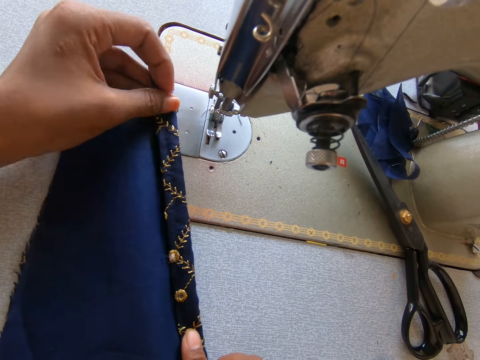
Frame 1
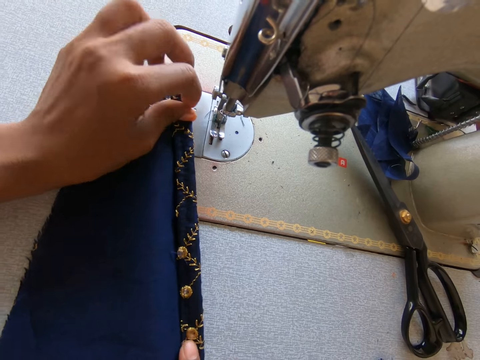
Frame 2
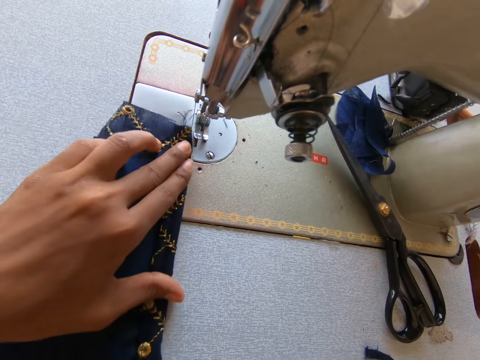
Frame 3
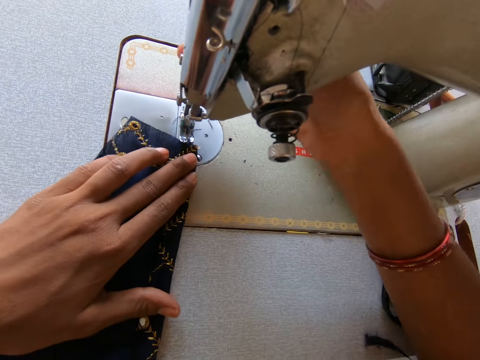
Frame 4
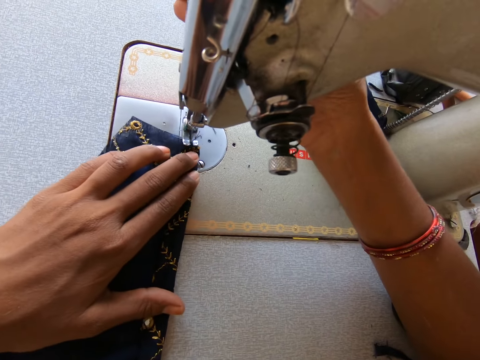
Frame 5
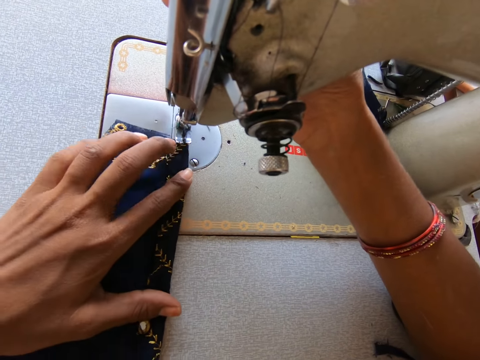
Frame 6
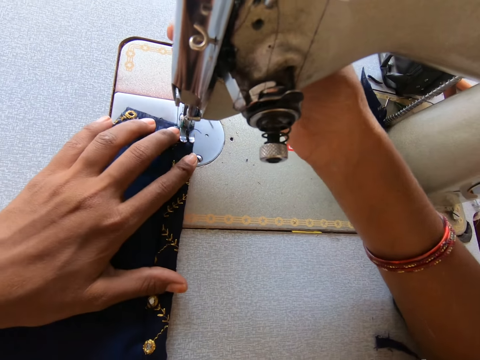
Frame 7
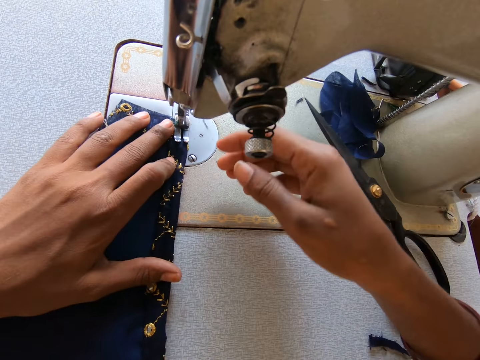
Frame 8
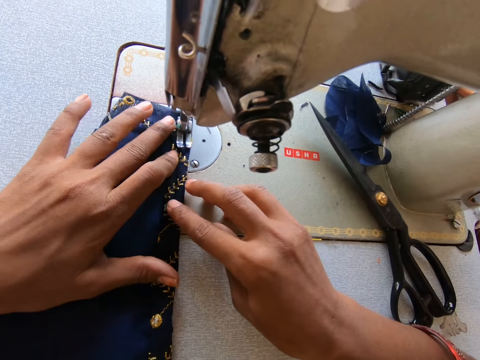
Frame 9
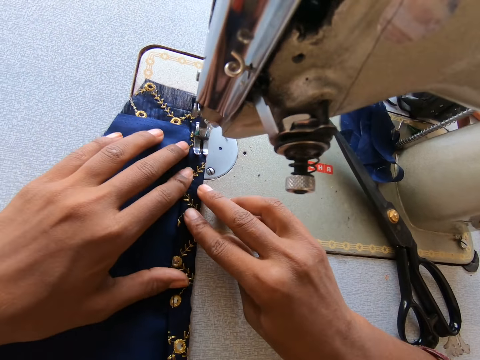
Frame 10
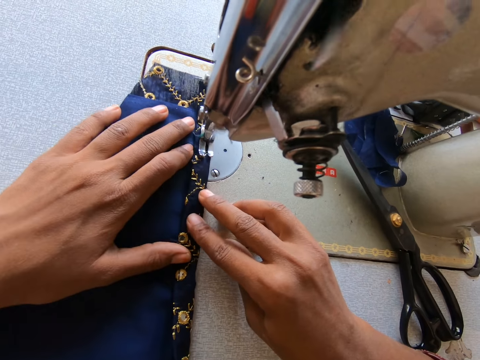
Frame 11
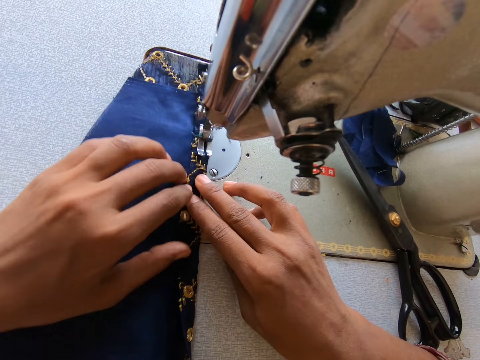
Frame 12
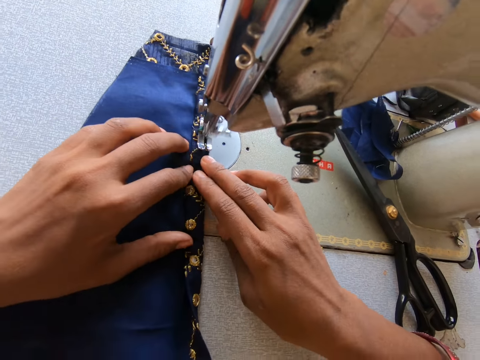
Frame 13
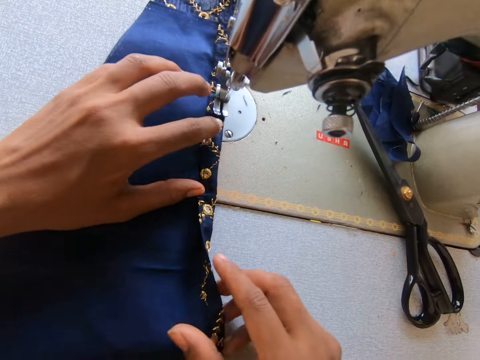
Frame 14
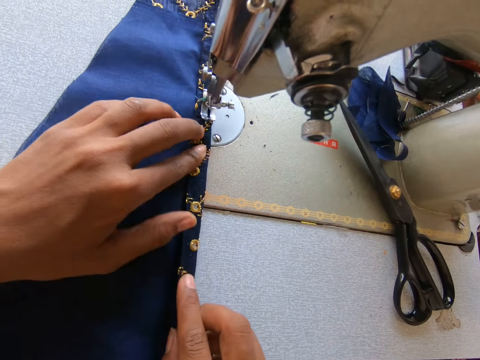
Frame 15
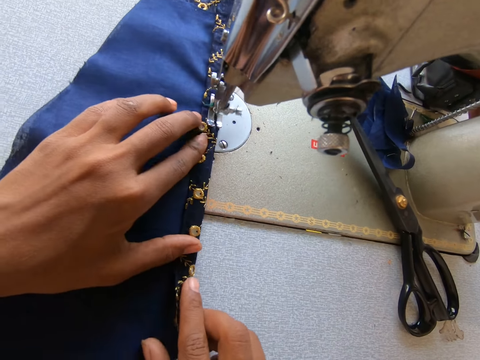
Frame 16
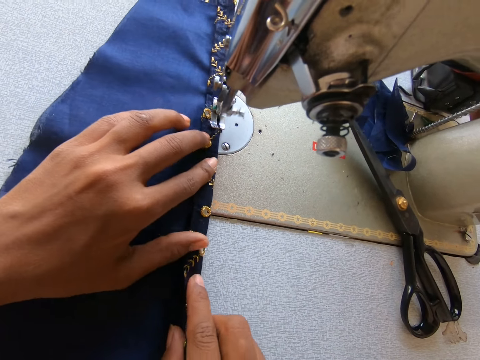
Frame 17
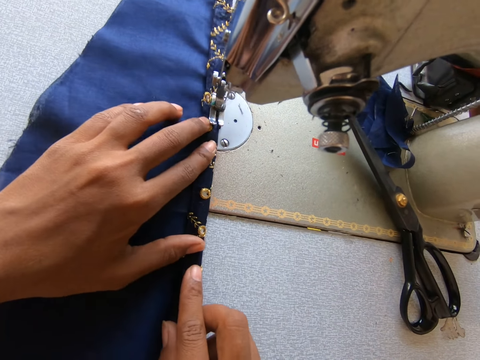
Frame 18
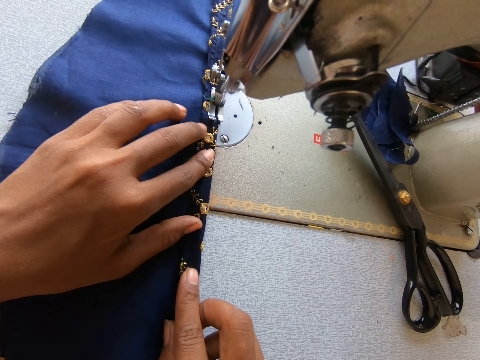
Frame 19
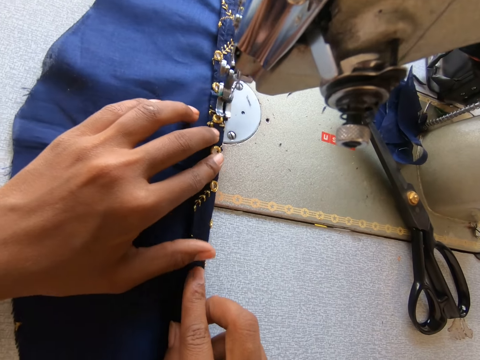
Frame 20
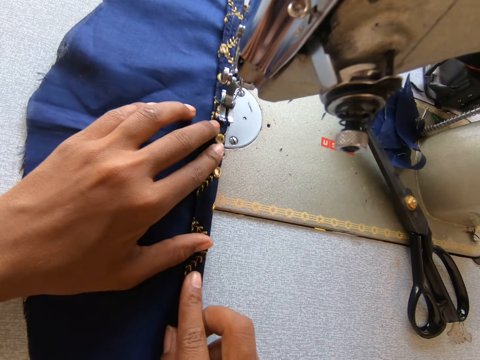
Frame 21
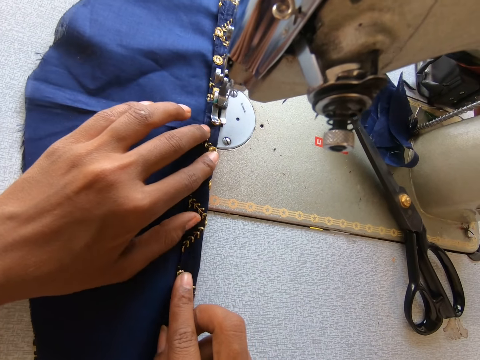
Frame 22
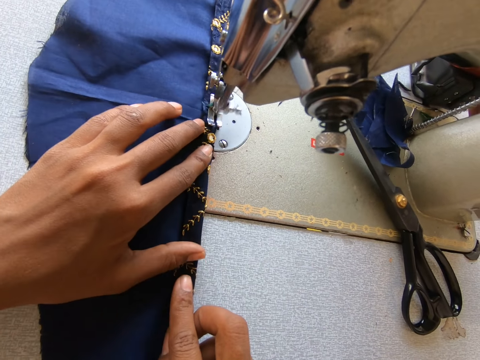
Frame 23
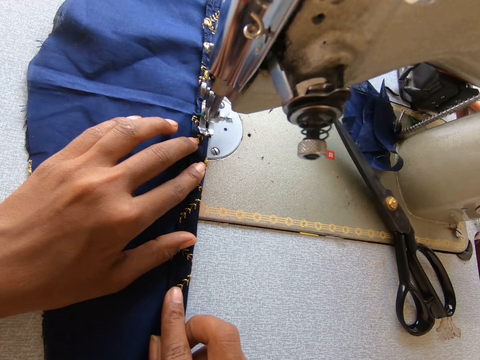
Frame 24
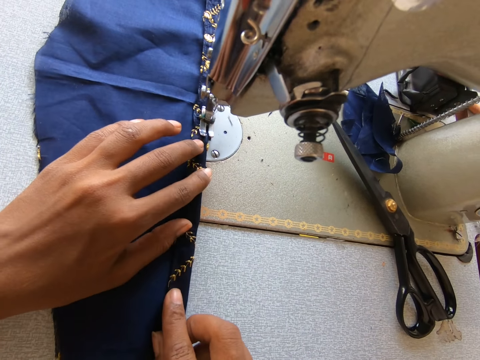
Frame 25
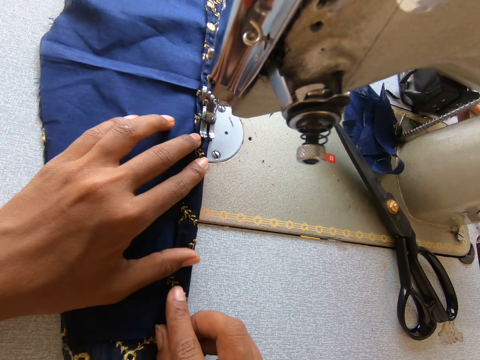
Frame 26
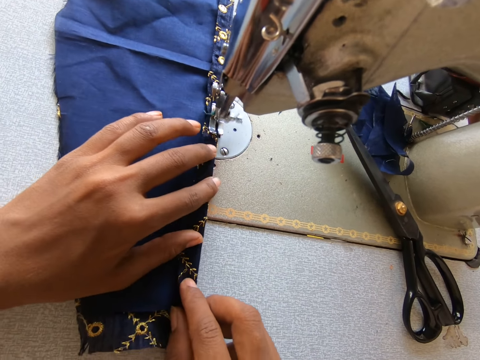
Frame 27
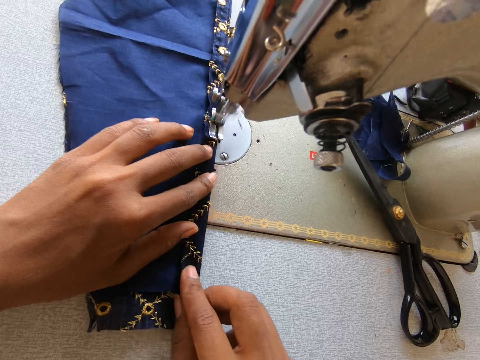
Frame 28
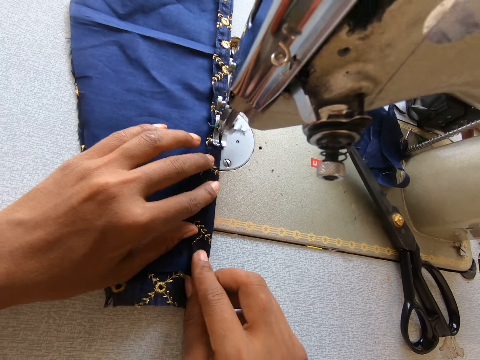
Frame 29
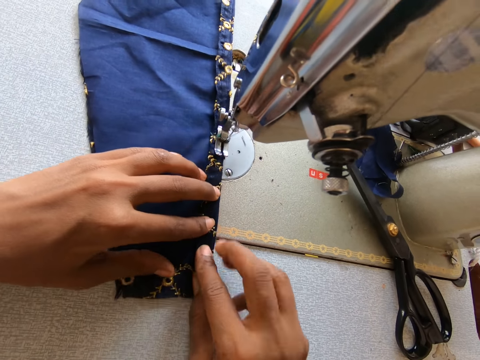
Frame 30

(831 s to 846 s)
The camera wearer folds the piece of cloth. They put on a machine. They lift the presser bar lifter. They slide the piece of cloth on the sewing machine. They drop the presser bar lifter. They sew the piece of cloth. They sew the piece of cloth again. They fold the piece of cloth.

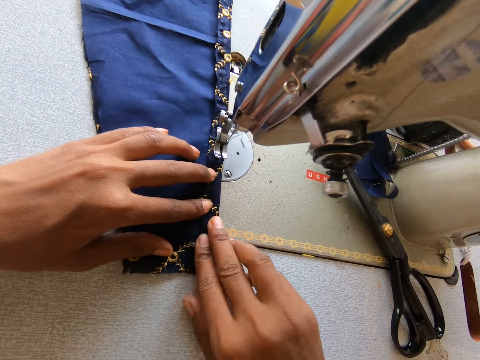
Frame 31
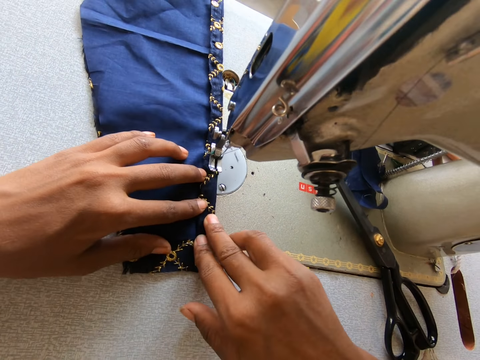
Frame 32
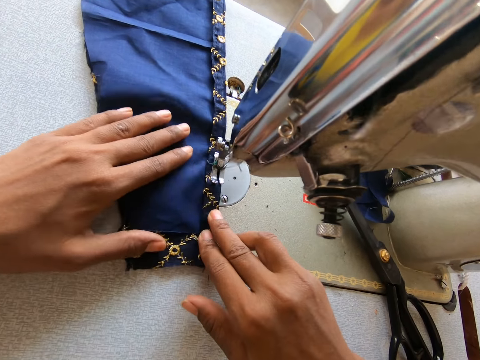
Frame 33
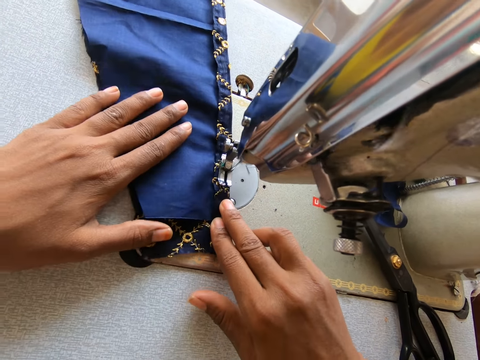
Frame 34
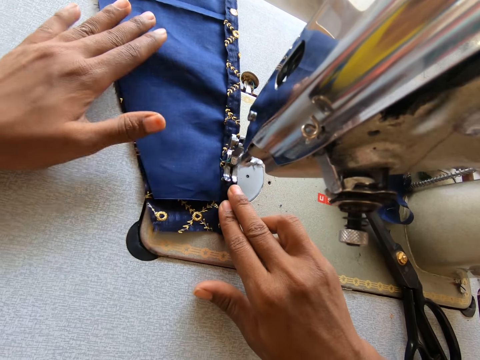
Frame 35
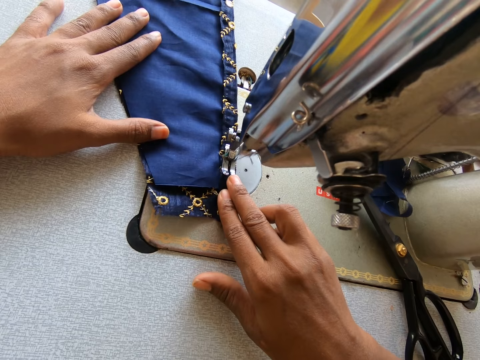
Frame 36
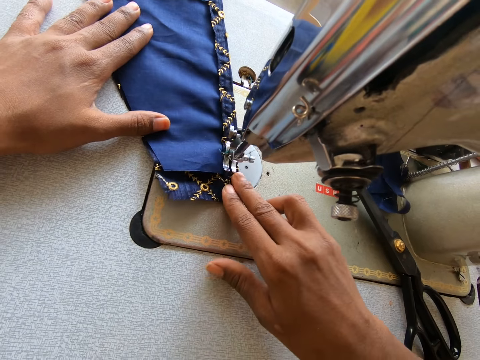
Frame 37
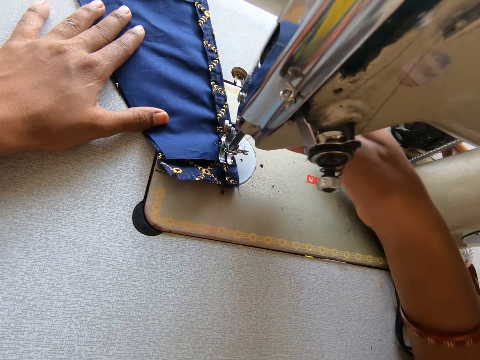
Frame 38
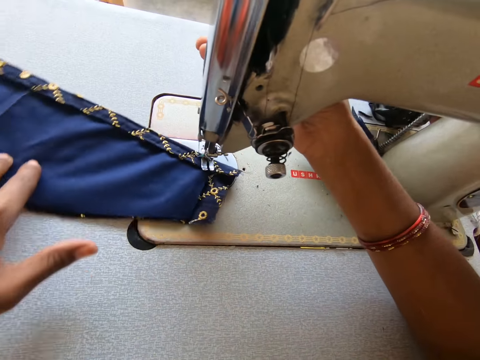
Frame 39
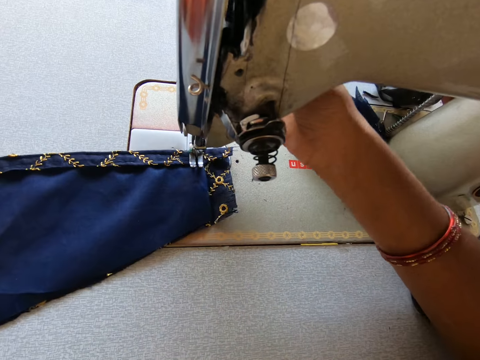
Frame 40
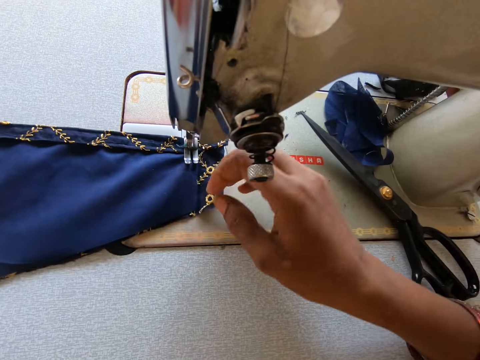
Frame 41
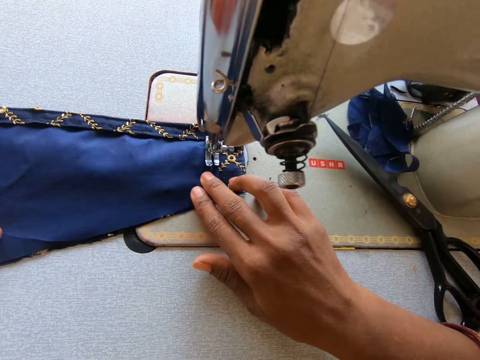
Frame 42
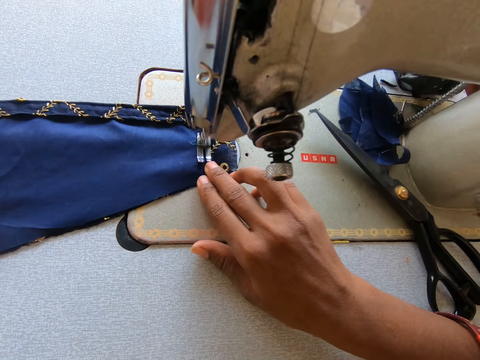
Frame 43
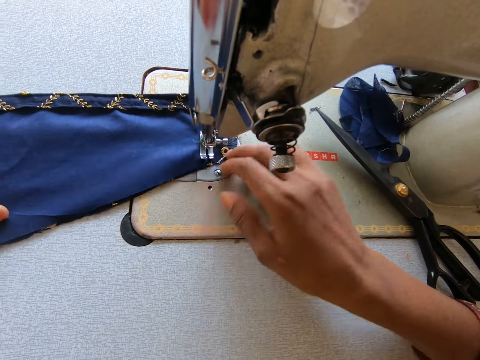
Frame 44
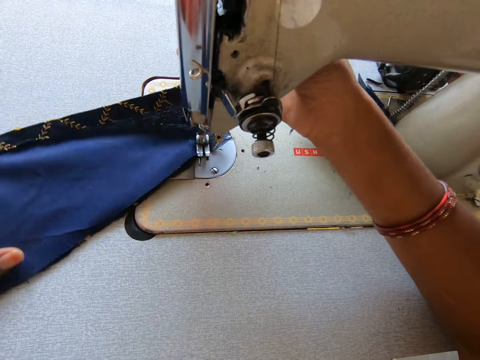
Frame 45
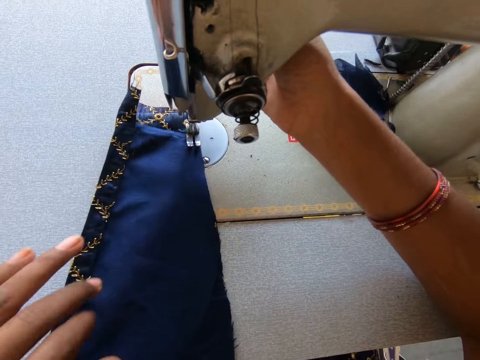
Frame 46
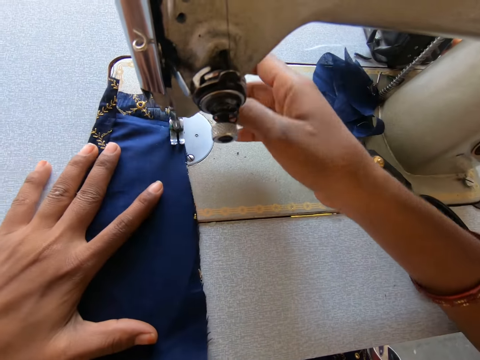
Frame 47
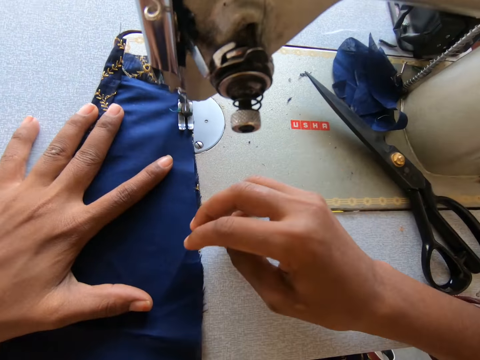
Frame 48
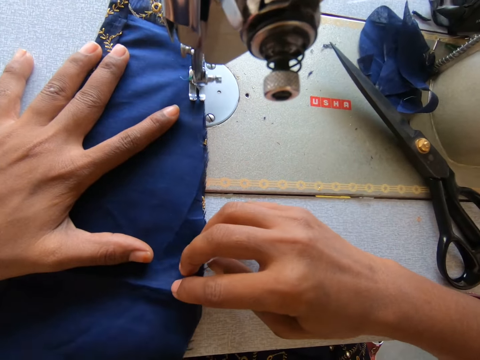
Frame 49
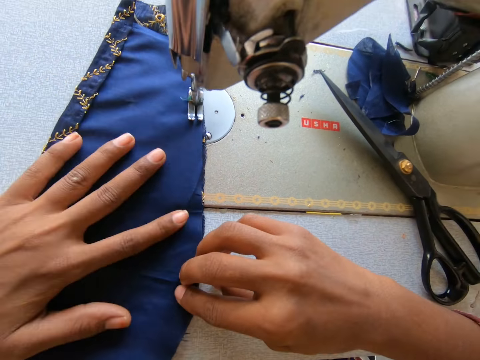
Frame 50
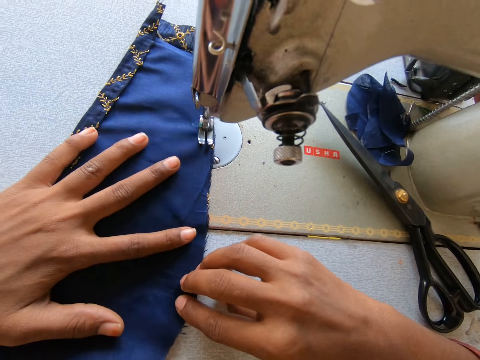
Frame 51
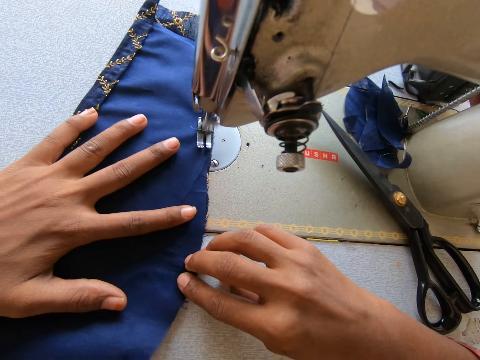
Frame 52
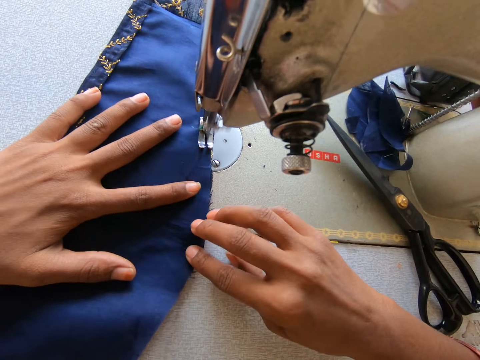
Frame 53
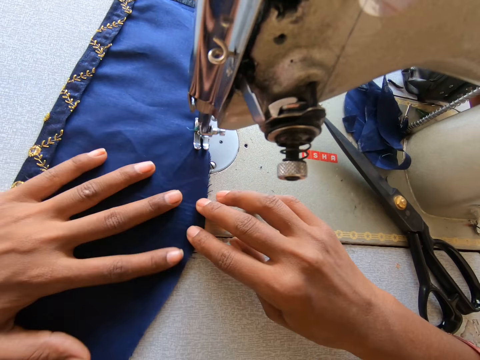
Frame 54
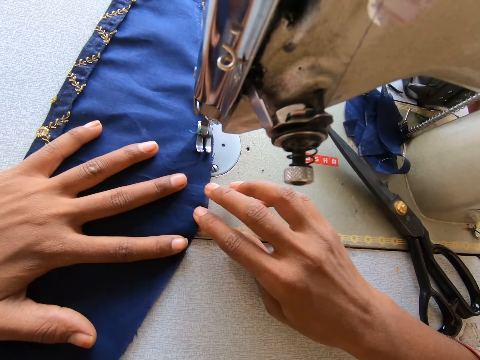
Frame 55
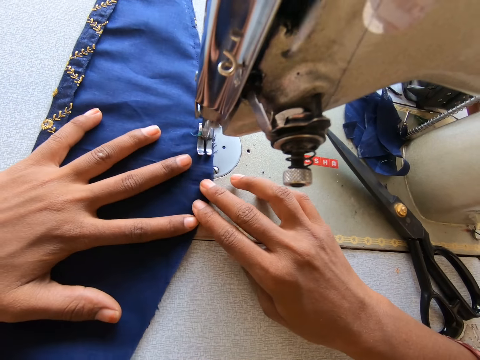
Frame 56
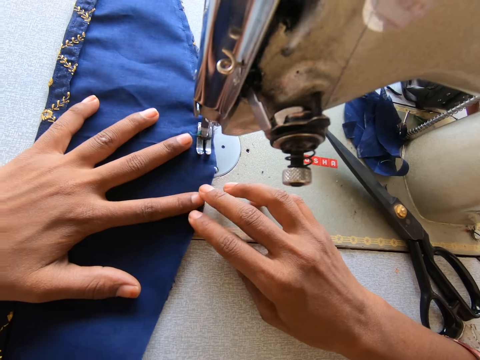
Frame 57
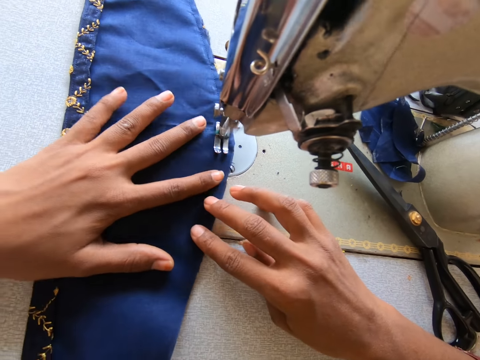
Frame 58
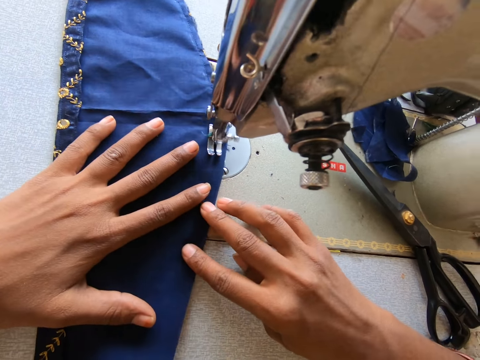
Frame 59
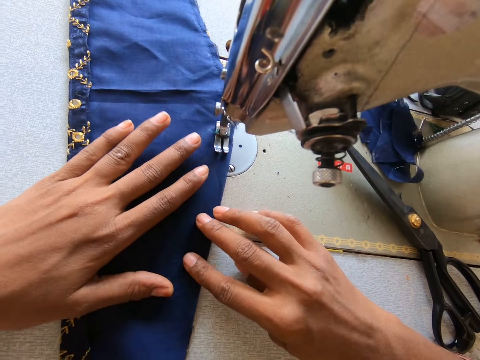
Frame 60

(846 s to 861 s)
The camera wearer stops the machine. They lift the presser bar lifter. They turn the piece of cloth. They drop the presser bar lifter. They sew the piece of cloth. They stop the machine. They lift the presser bar lifter. They turn the piece of cloth. They drop the presser bar lifter. They sew the piece of cloth.
